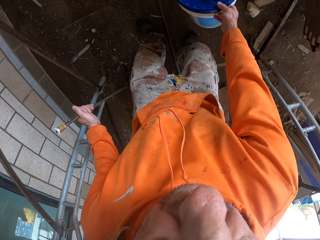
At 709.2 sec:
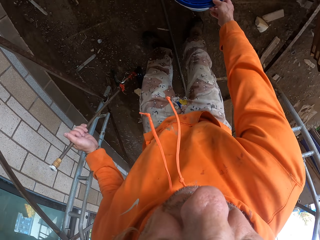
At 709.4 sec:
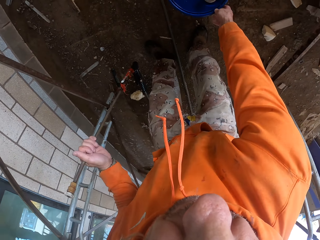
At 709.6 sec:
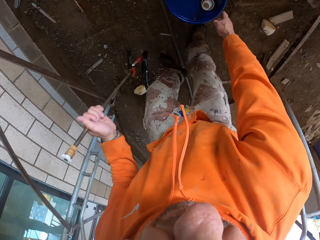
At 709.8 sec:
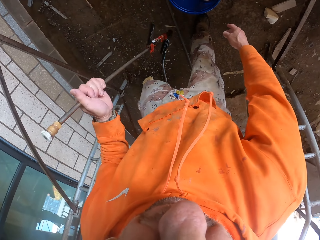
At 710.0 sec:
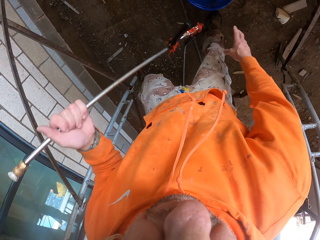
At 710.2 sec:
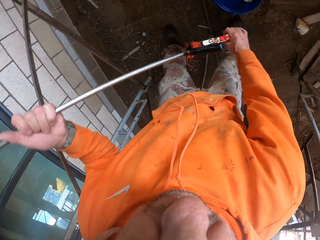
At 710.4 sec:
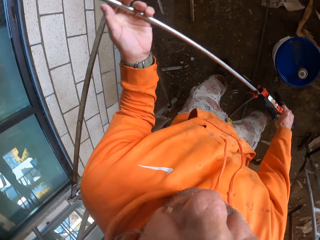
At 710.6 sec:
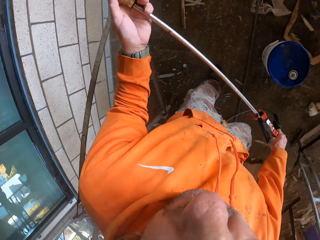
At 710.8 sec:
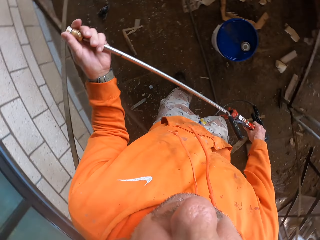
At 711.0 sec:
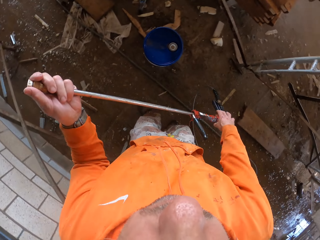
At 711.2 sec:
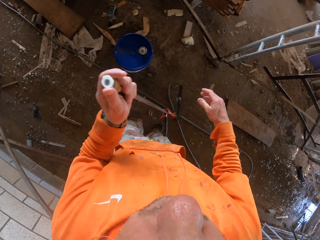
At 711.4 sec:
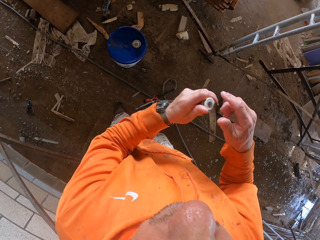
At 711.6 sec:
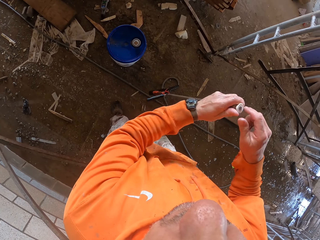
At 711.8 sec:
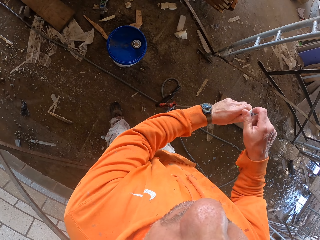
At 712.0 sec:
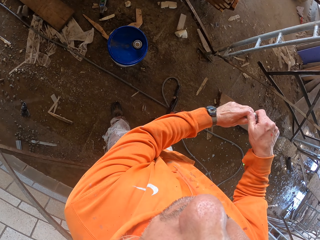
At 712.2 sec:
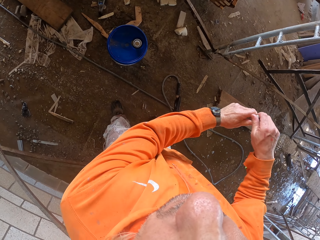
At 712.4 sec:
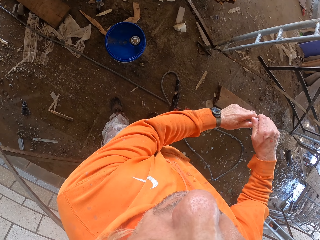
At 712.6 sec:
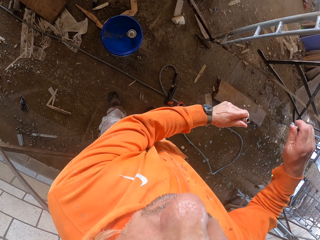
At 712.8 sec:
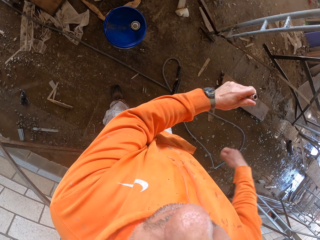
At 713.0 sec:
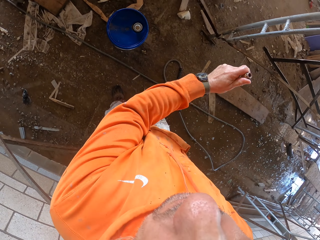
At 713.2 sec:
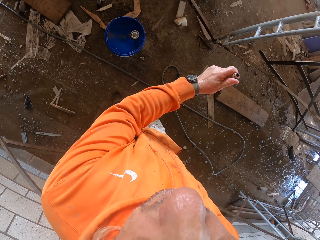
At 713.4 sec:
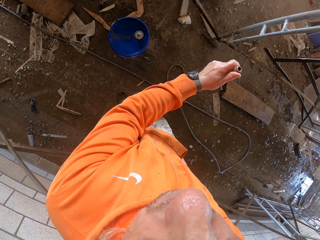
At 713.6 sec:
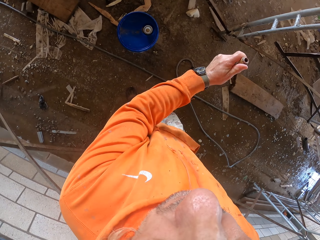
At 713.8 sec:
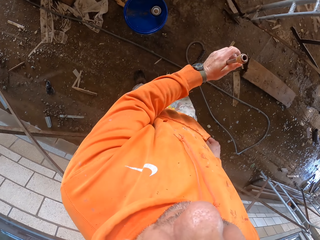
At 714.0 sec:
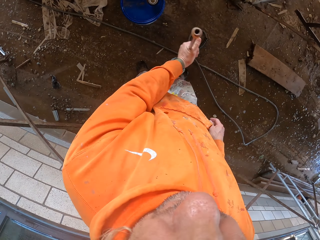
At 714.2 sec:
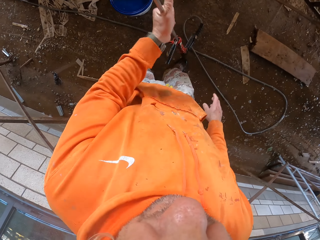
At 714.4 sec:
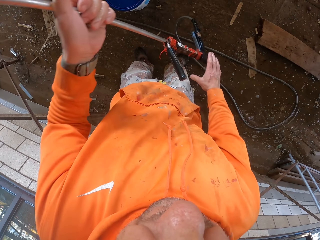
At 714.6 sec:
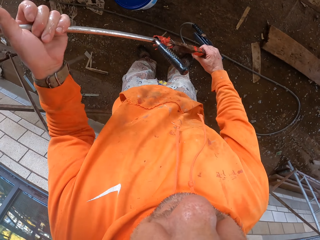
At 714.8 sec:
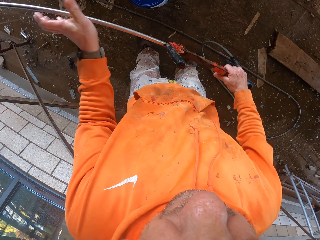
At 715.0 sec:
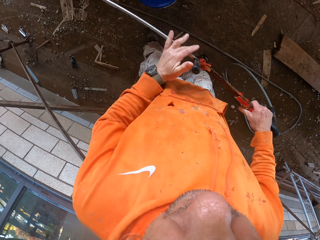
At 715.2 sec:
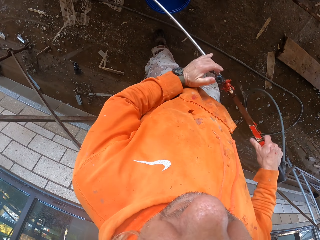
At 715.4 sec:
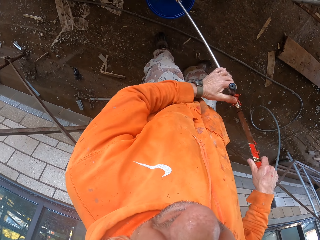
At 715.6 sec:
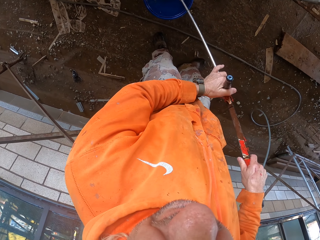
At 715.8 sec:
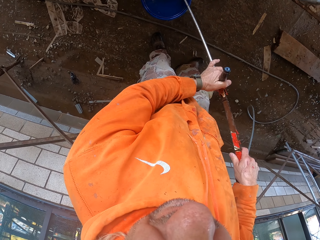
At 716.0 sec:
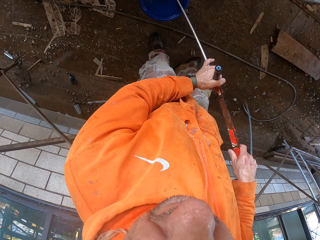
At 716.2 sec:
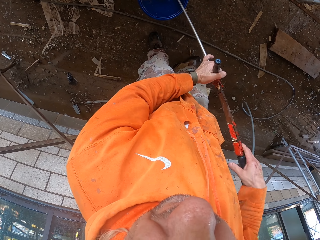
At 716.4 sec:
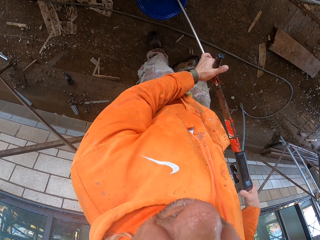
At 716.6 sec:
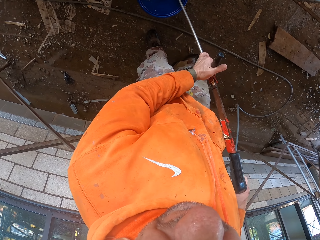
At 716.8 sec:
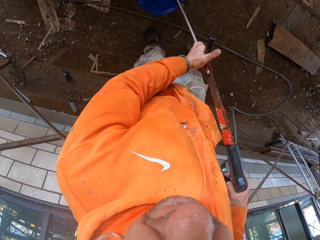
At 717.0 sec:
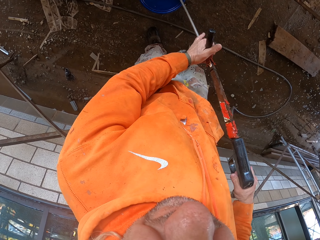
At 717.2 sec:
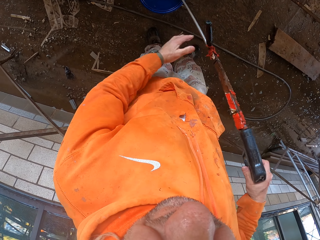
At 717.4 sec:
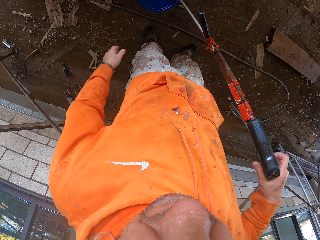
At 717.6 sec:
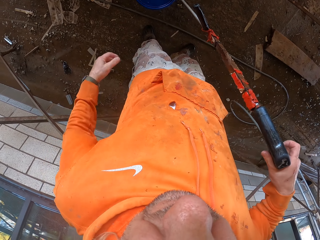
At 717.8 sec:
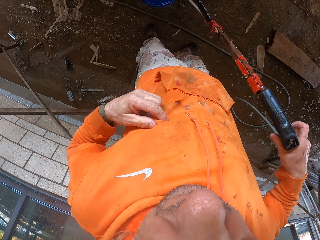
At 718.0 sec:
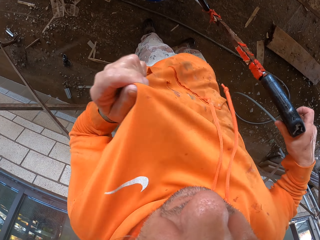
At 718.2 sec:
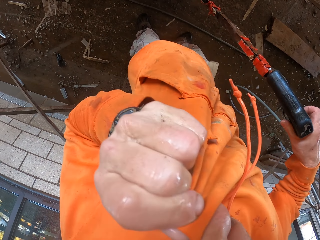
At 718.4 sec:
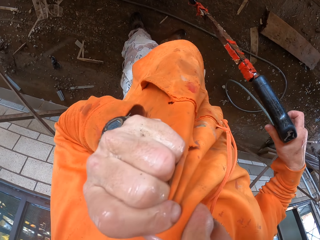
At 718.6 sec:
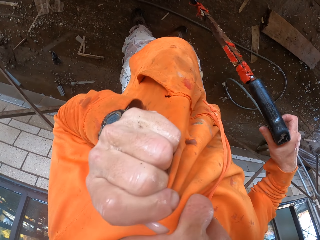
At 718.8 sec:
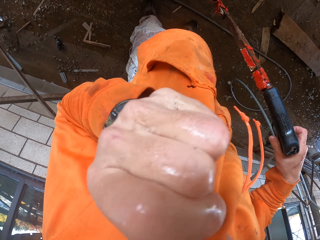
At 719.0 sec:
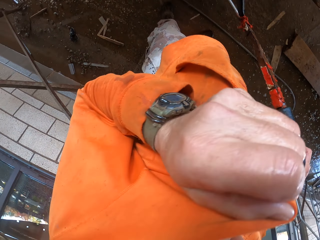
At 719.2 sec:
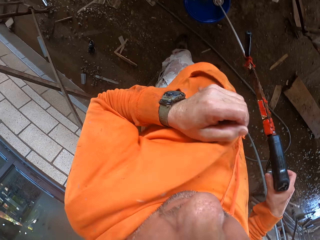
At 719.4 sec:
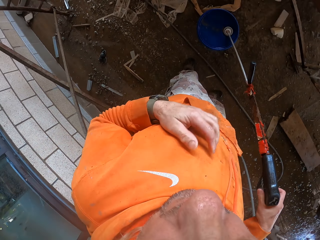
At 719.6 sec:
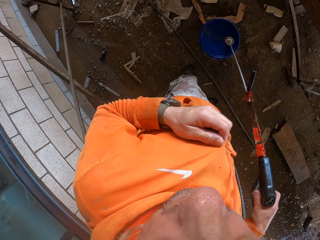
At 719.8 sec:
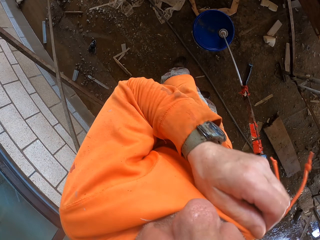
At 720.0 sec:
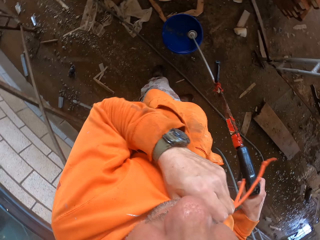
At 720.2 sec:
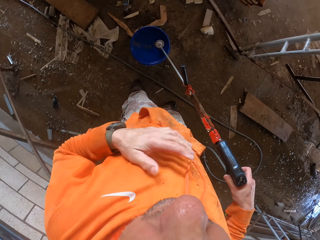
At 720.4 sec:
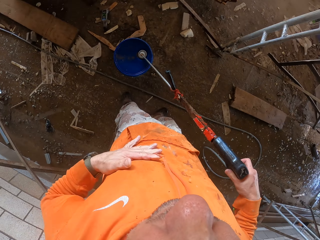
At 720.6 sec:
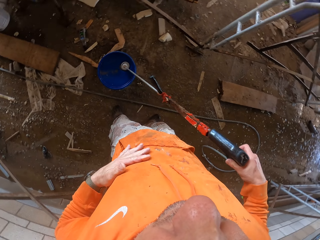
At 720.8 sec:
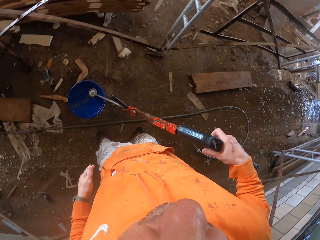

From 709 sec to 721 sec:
The camera wearer puts down the bucket. He opens the pressure gun tip. He puts the pressure gun tip in his pocket. He holds the pressure gun with both hands. He puts water in the bucket. He touches his cloth. He wipes his face.

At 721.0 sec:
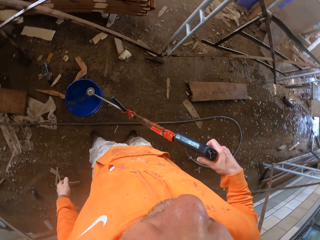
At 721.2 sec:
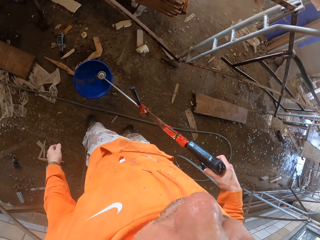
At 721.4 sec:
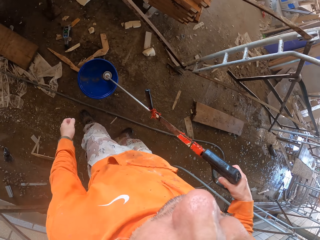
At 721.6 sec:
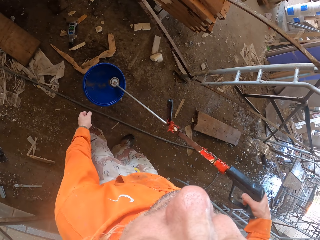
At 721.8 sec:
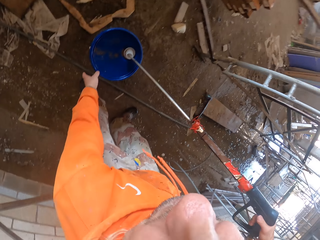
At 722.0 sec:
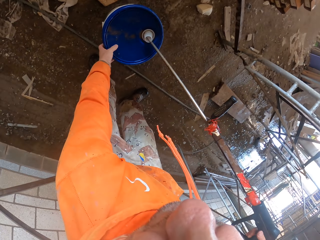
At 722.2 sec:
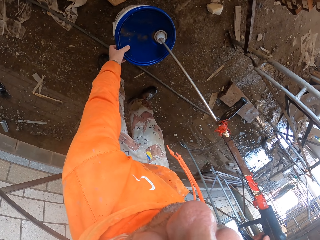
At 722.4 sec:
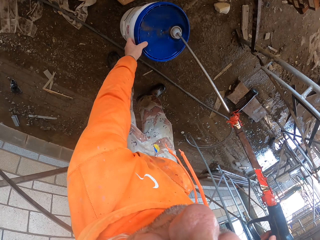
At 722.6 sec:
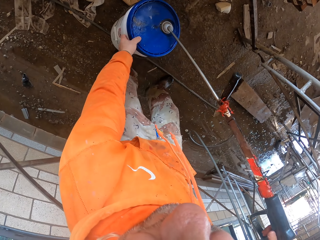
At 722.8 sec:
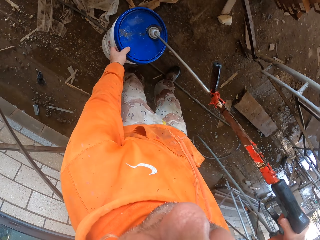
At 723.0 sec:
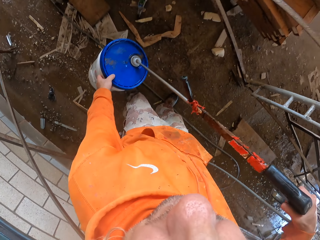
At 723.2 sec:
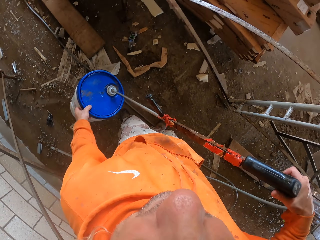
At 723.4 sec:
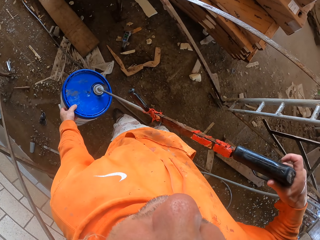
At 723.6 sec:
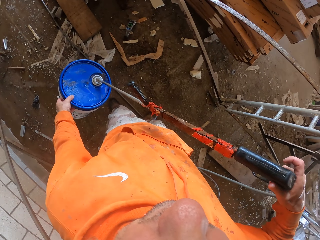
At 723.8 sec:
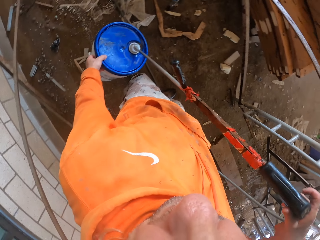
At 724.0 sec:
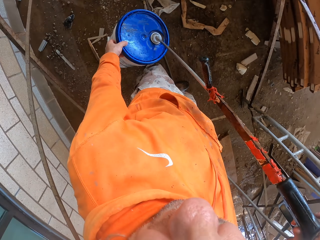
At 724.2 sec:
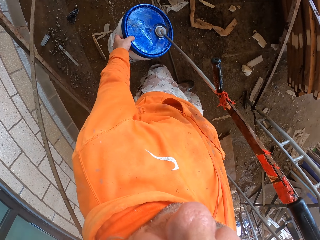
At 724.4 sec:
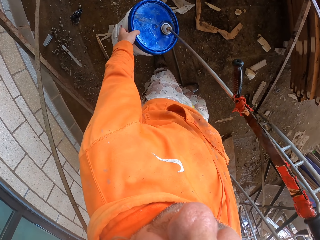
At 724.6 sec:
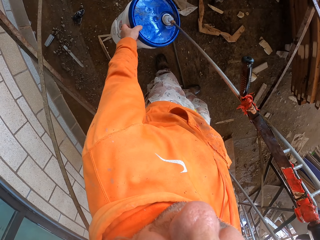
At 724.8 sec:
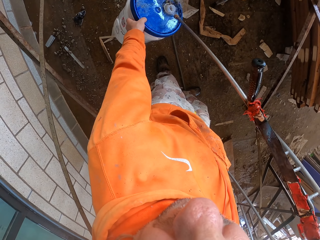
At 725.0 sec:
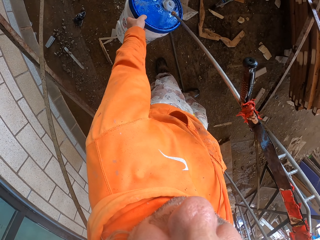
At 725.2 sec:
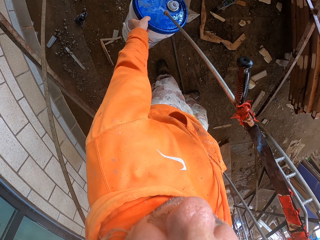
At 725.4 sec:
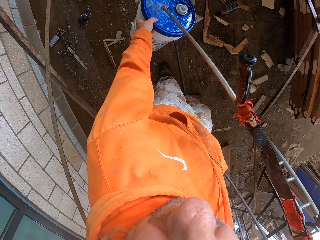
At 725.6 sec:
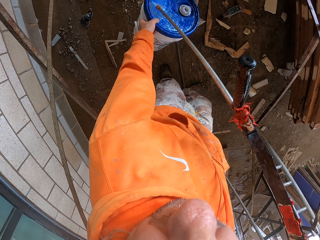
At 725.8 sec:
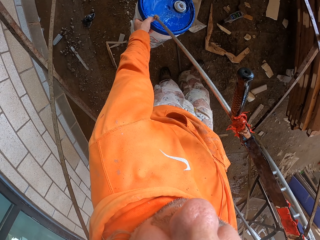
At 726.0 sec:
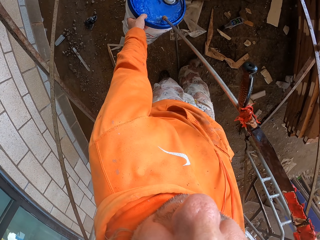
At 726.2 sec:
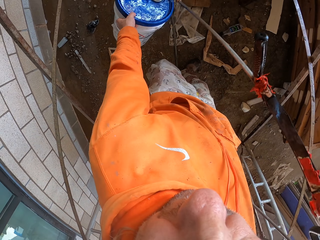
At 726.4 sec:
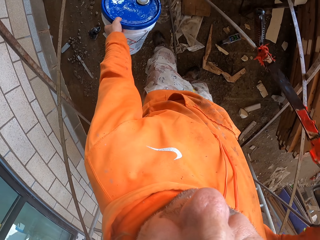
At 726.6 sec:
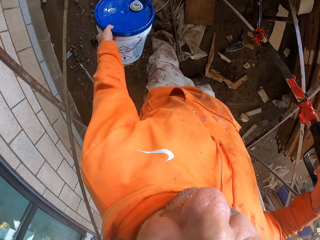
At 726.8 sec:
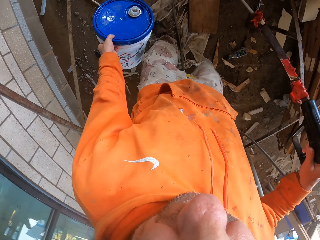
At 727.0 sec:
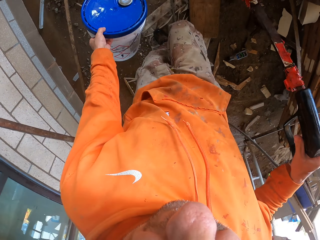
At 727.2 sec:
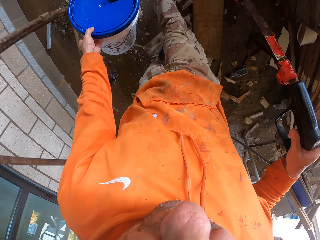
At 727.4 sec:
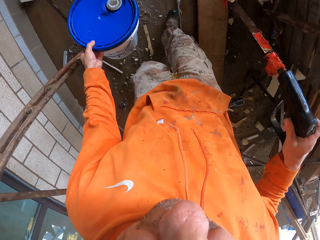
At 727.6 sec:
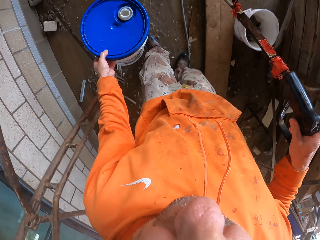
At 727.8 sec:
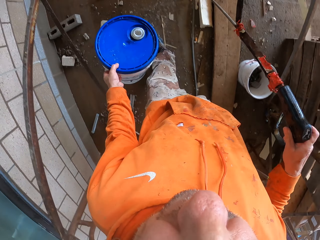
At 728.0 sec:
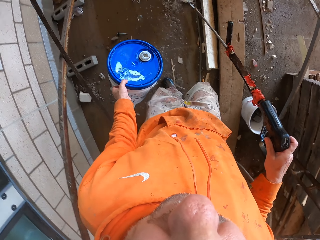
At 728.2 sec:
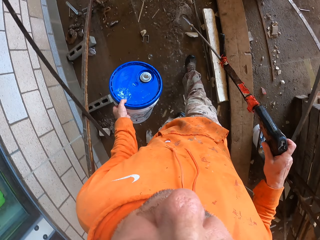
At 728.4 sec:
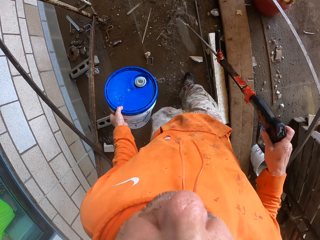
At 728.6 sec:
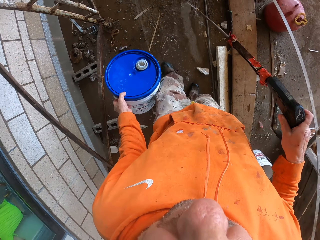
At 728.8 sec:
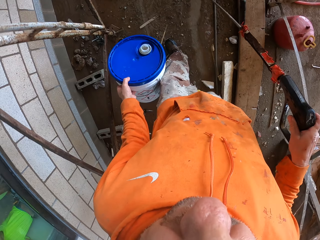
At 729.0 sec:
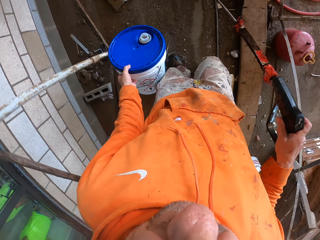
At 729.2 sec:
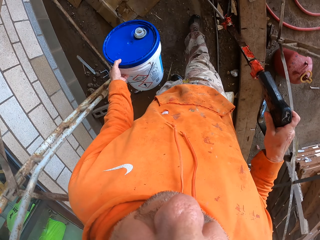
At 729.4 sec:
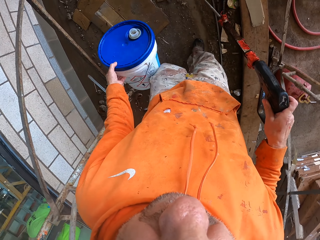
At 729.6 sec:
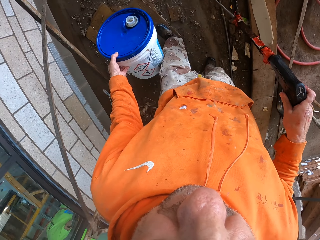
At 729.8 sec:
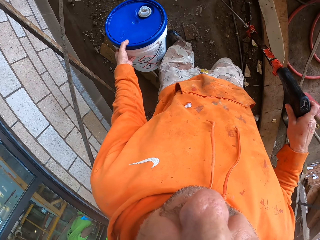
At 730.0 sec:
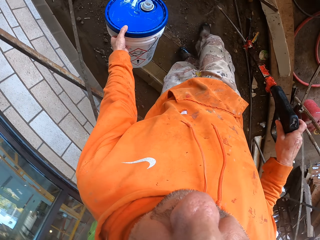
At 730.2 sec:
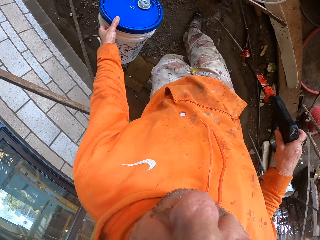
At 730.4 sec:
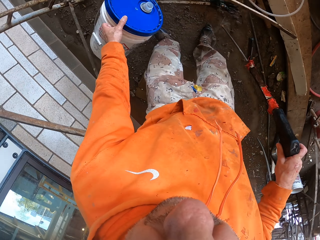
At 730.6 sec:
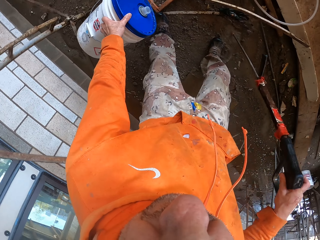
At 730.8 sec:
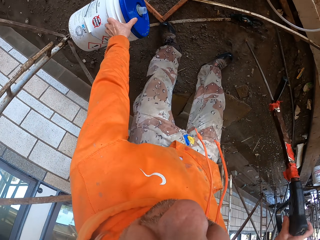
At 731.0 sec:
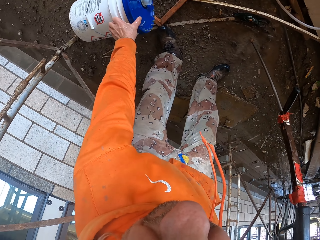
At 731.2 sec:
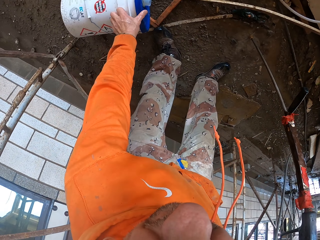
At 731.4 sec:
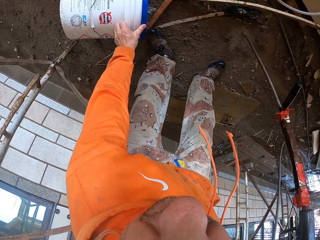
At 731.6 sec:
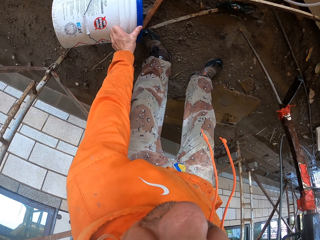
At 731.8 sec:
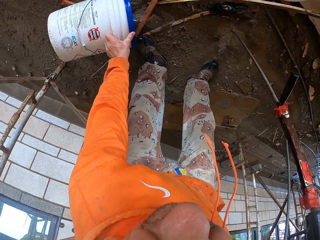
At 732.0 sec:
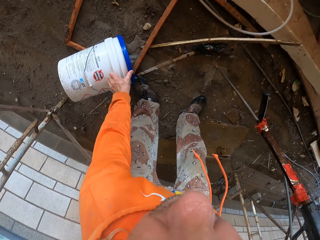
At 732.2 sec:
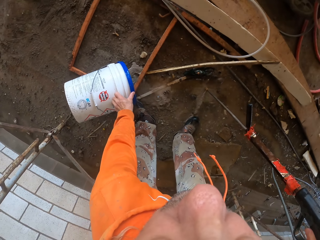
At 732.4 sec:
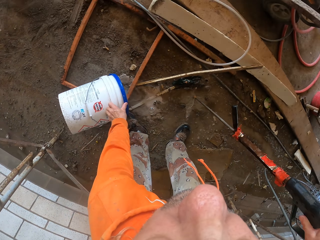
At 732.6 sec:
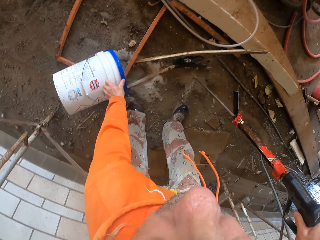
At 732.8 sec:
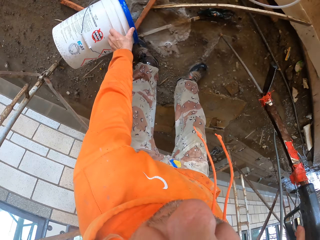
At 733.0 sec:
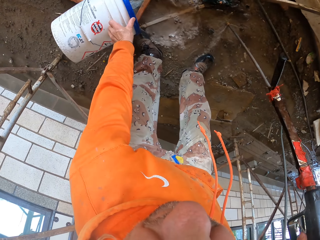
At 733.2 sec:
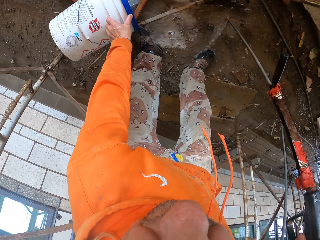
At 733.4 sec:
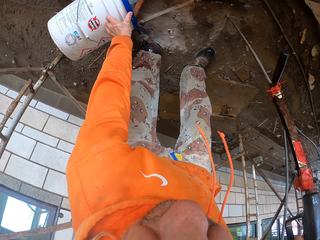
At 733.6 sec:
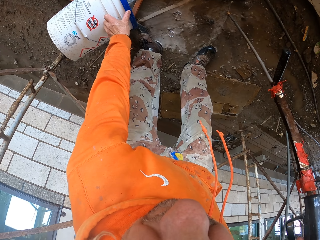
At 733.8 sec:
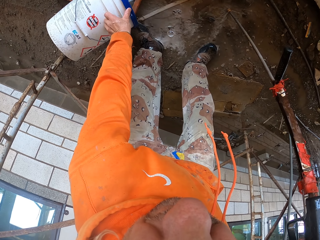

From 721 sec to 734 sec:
The camera wearer picks the bucket. They wash the bucket. They move around. They pour water from the bucket.
